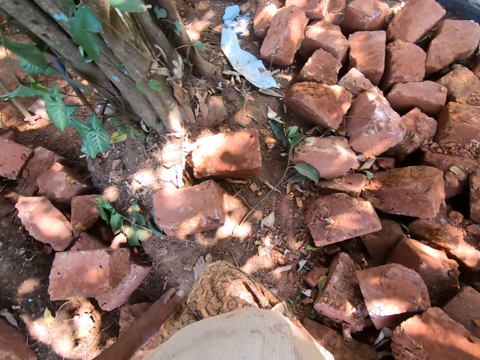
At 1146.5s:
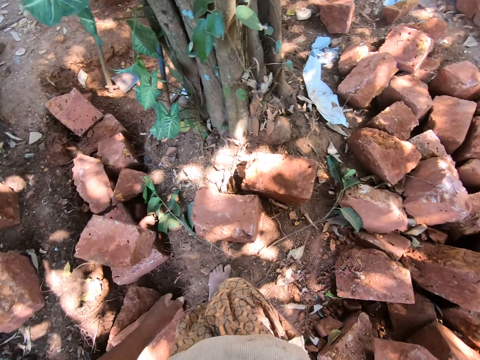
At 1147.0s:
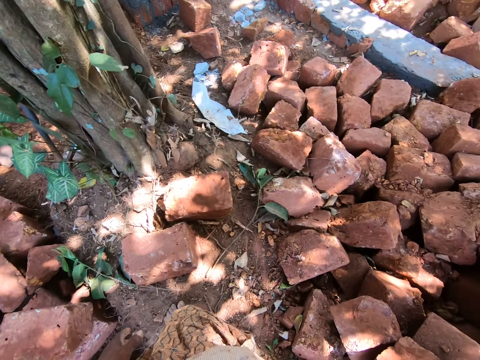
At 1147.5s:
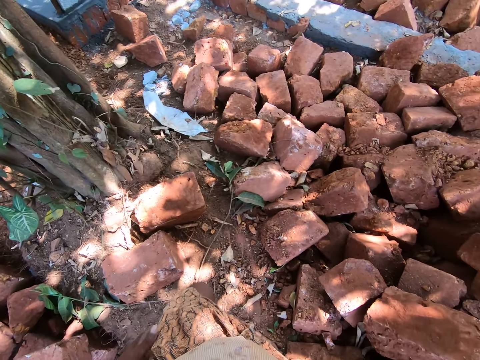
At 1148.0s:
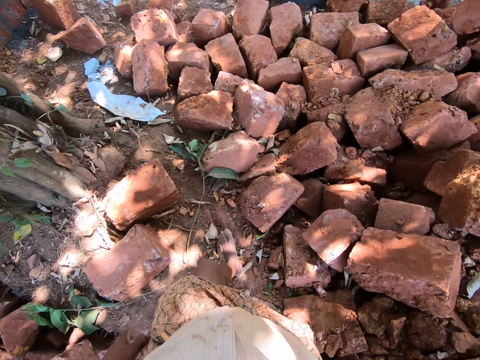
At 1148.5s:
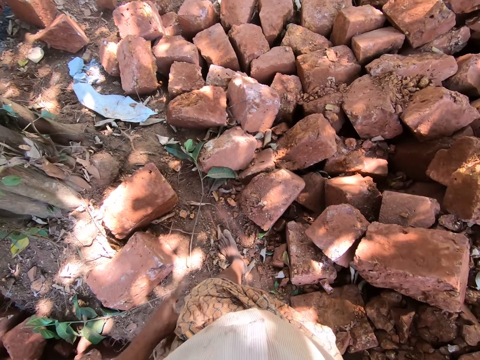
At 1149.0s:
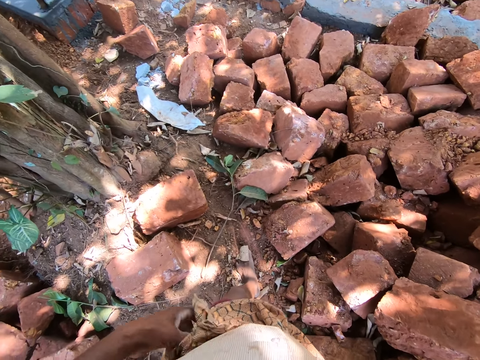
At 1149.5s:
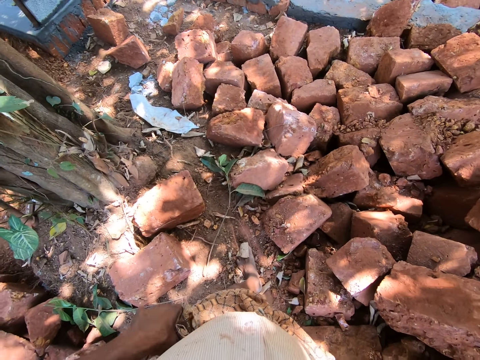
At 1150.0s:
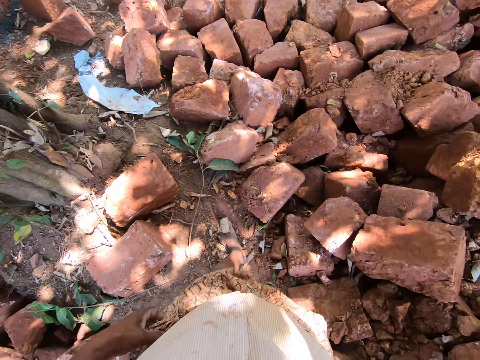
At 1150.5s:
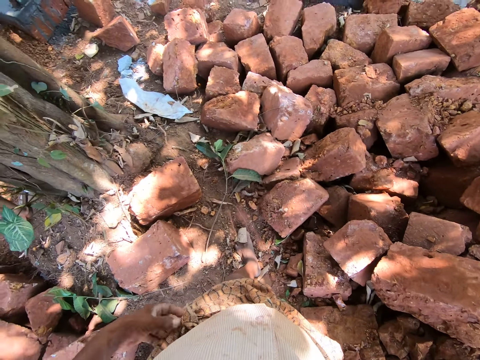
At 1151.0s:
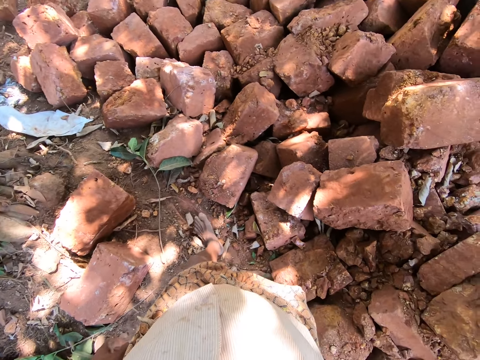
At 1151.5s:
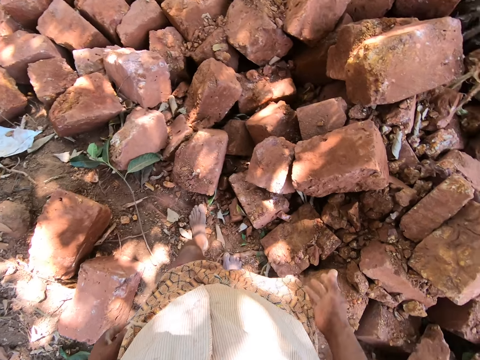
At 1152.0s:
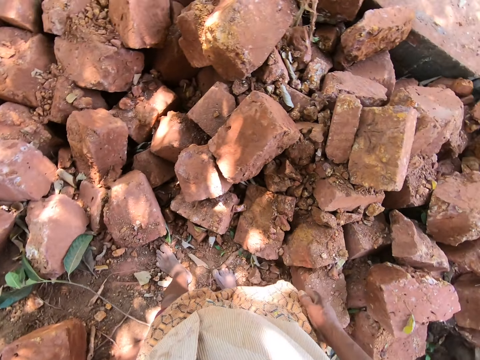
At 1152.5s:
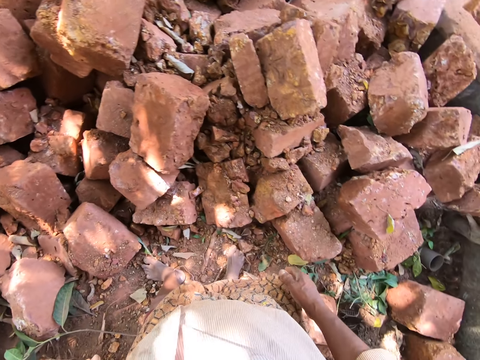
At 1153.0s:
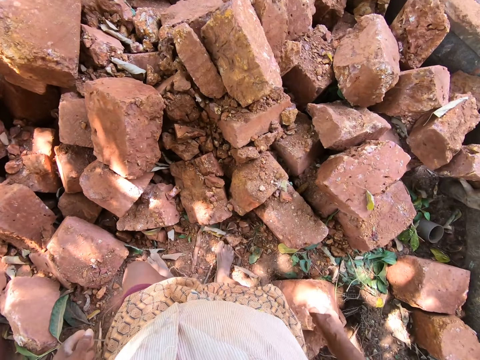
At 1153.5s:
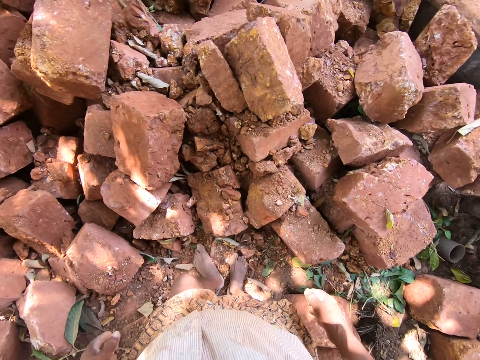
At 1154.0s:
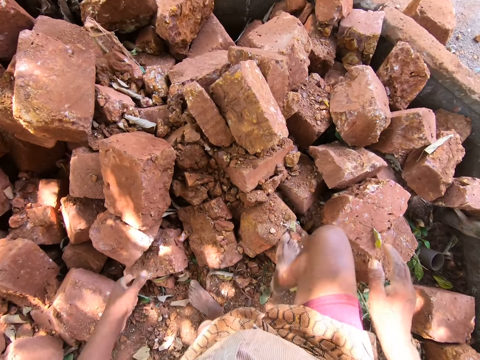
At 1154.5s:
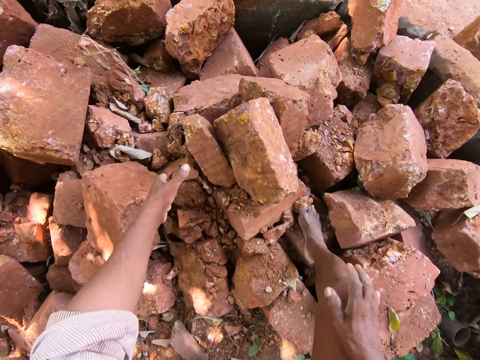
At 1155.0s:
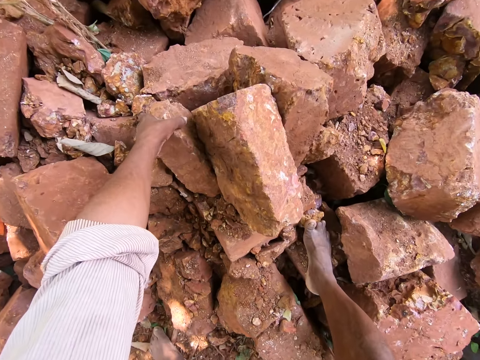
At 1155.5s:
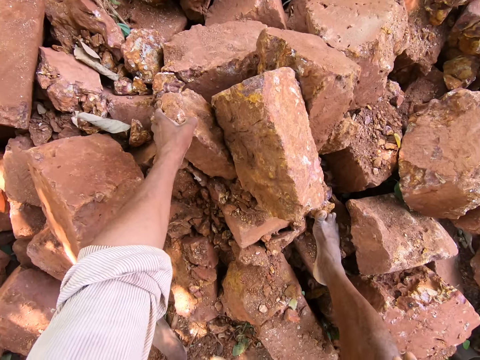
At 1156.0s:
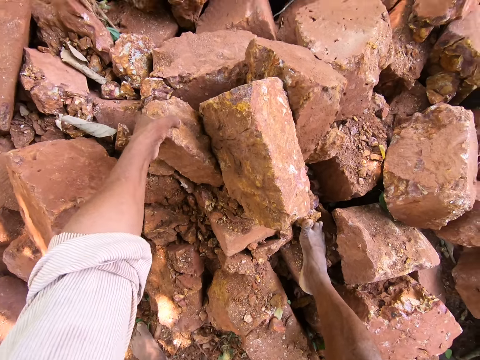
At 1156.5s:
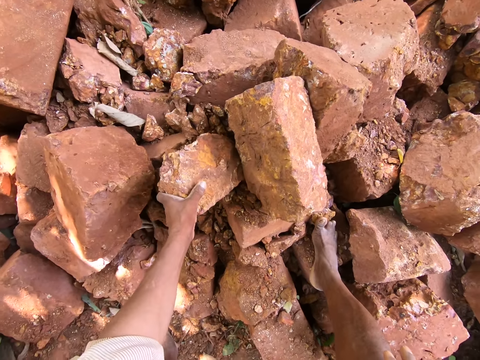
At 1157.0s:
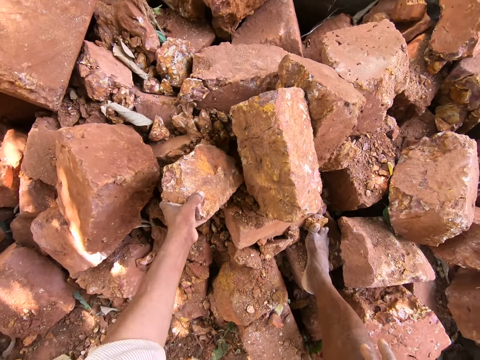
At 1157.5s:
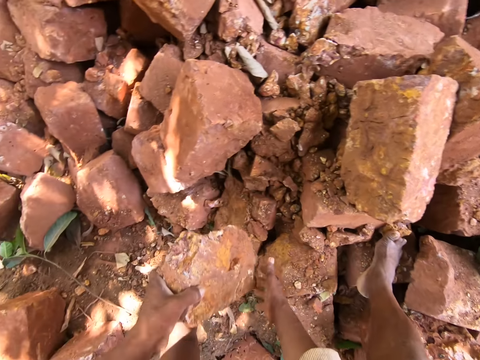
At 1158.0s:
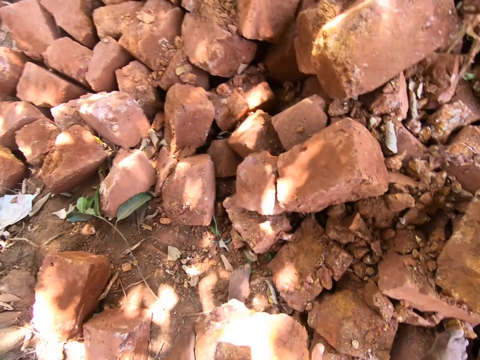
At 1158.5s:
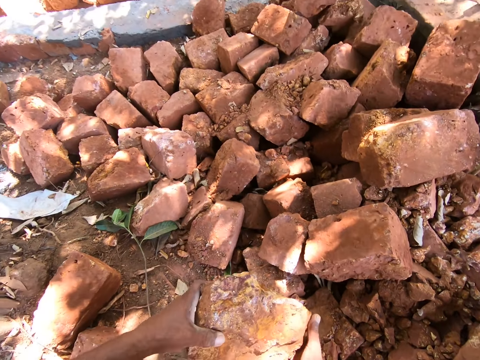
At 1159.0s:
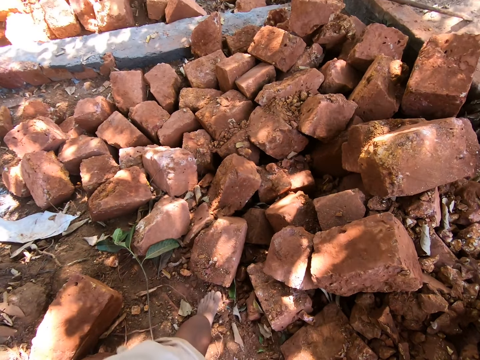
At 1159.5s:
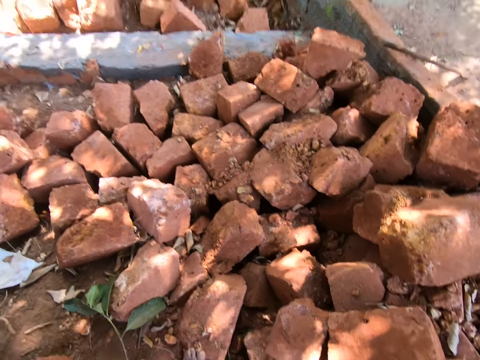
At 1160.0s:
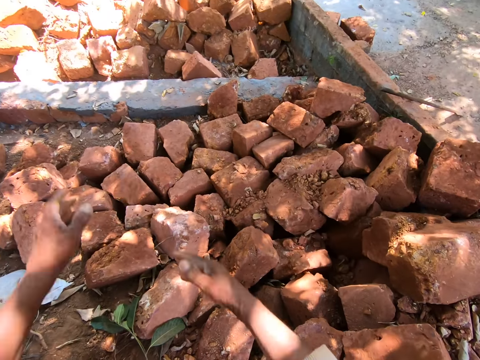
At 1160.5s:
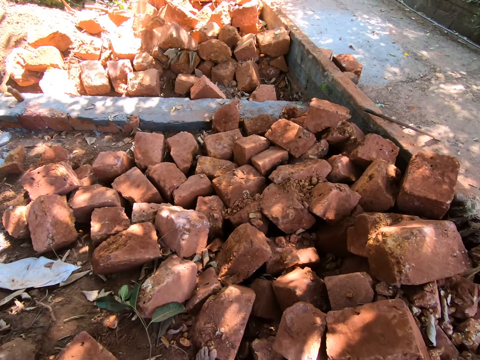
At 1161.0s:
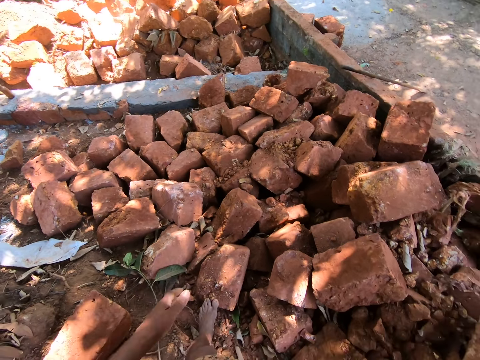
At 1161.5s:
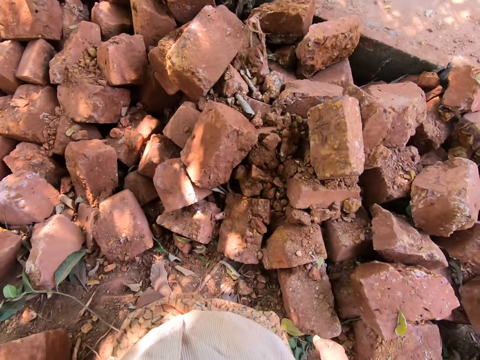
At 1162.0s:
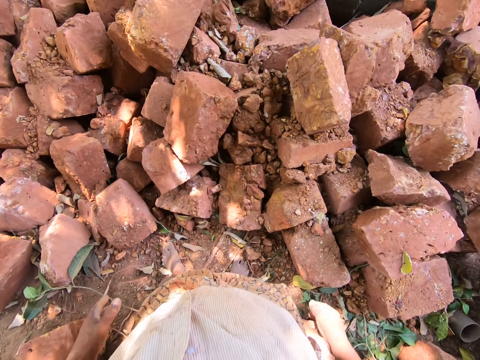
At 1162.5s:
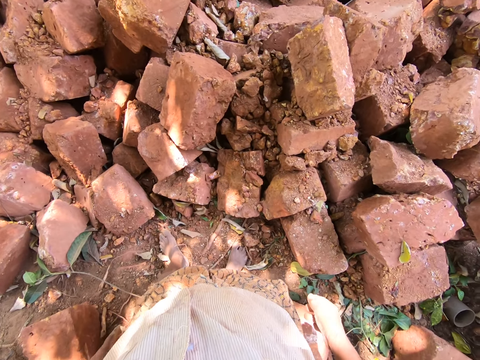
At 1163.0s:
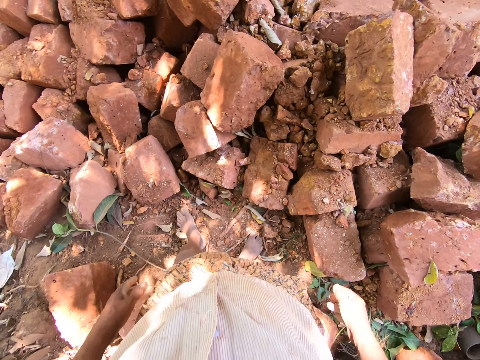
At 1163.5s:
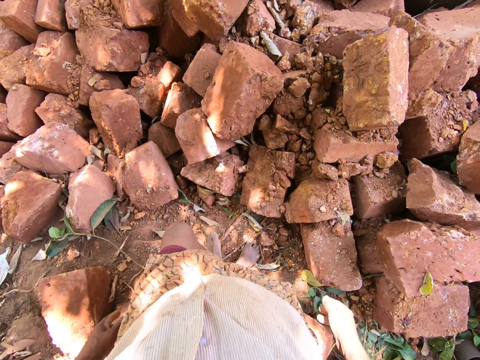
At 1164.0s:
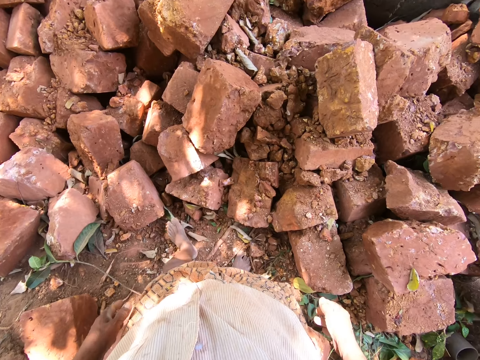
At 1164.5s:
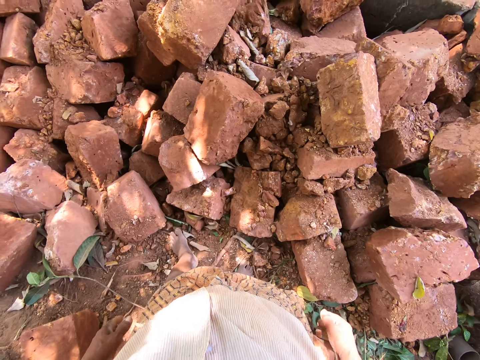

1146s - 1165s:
The camera wearer tucks his cloth with his left hand. He picks up a mud brick from the pile of mud bricks with his left hand. He holds the mud brick with both hands. He carries the brick. He tosses the mud brick on the pile of mud bricks with both hands. He looks around.

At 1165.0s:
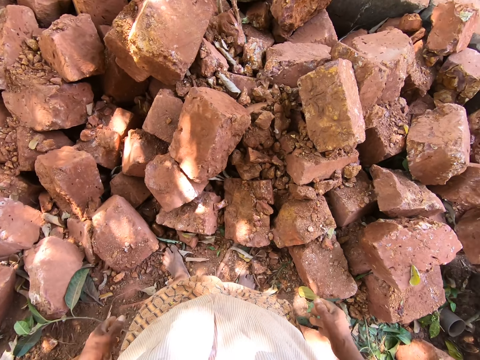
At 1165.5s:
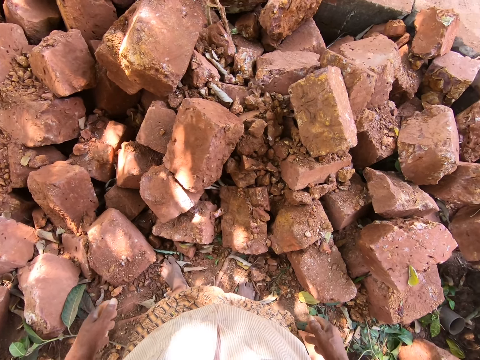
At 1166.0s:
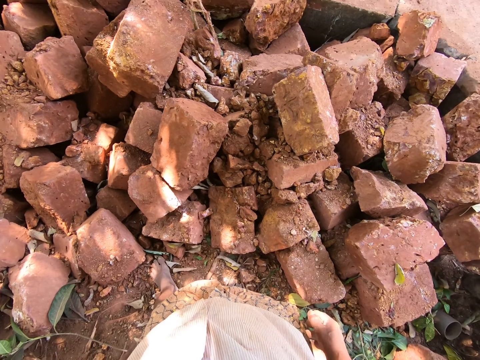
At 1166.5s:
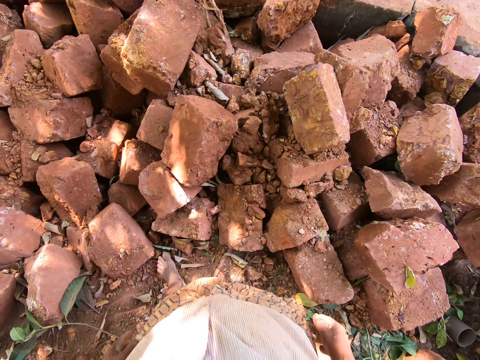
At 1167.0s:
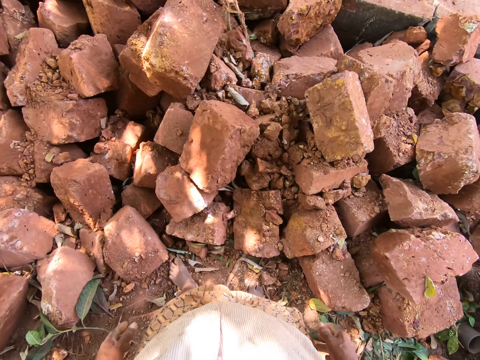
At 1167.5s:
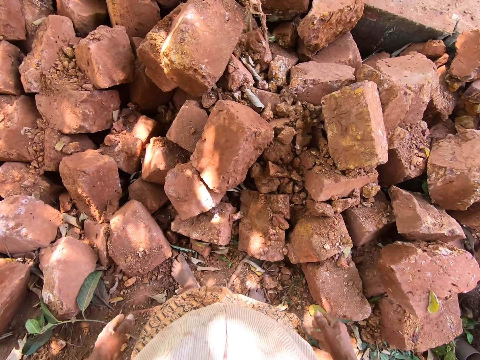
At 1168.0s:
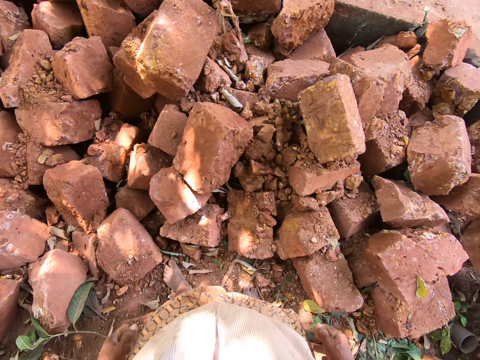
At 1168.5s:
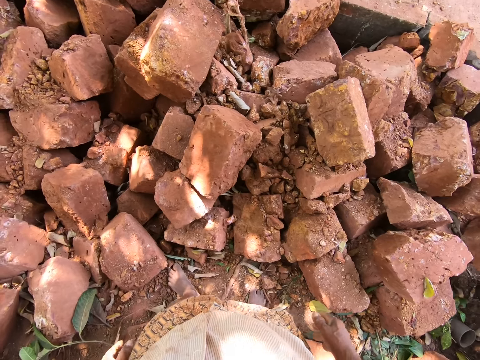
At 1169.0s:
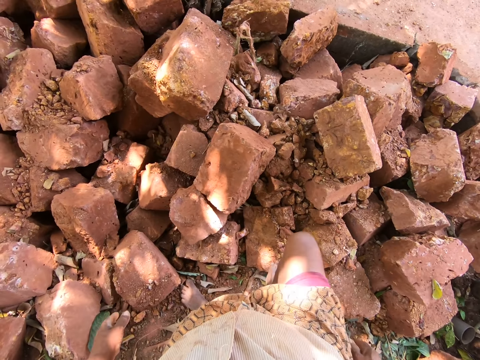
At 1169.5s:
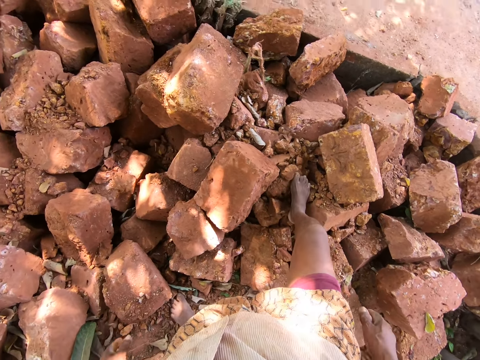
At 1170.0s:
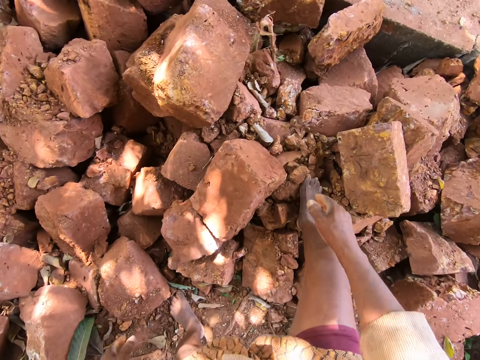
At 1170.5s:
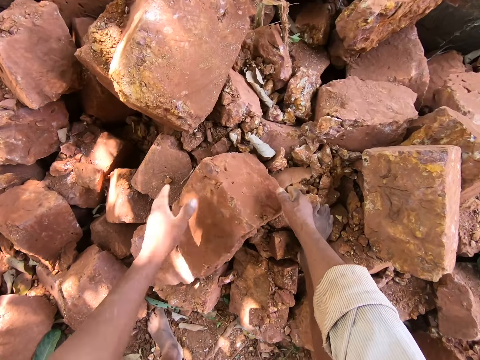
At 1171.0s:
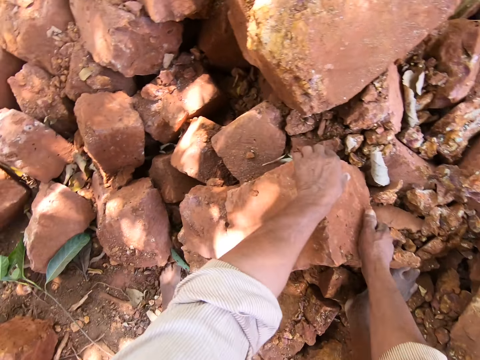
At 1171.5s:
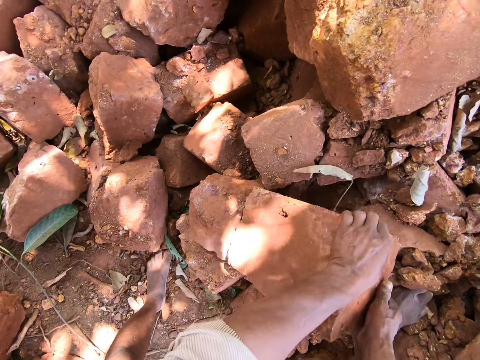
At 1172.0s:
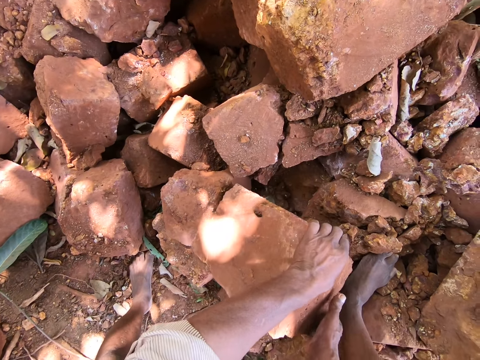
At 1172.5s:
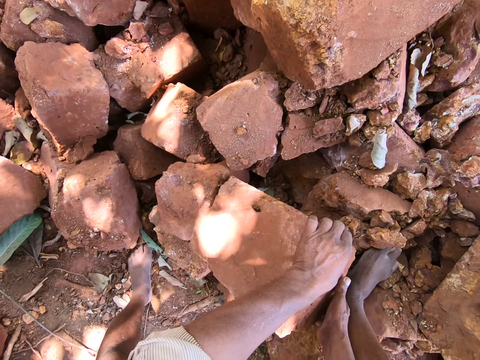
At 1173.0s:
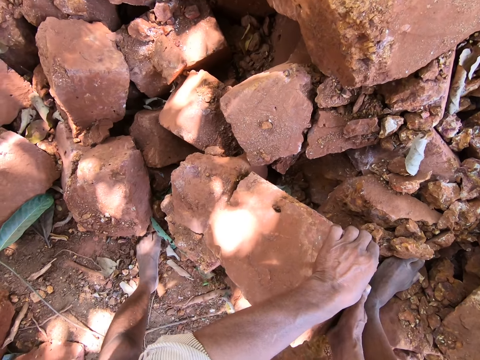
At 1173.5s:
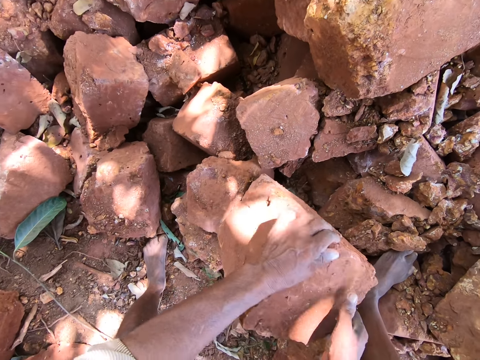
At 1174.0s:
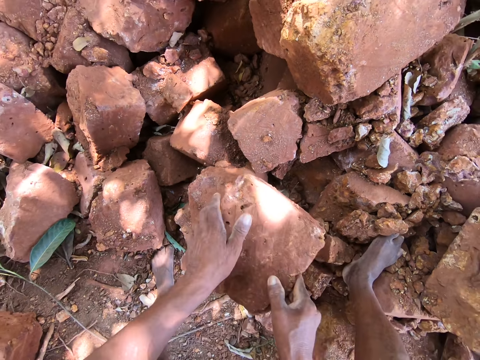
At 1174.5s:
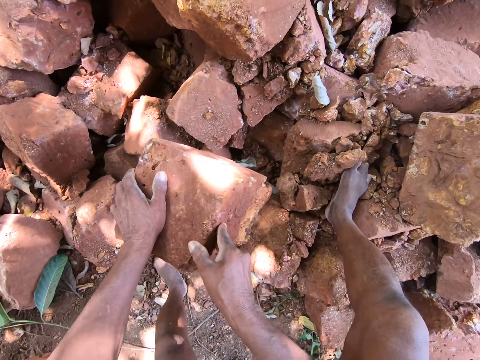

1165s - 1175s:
The camera wearer lifts a mud brick with both hands. He holds the brick with both hands.
